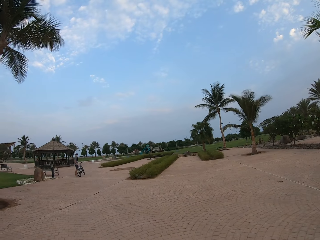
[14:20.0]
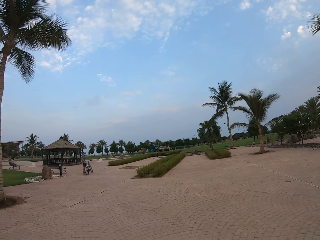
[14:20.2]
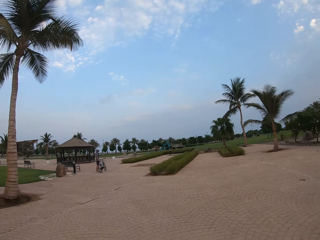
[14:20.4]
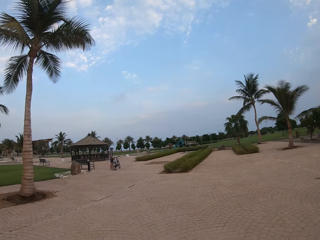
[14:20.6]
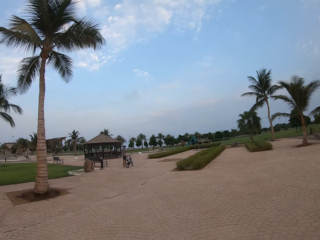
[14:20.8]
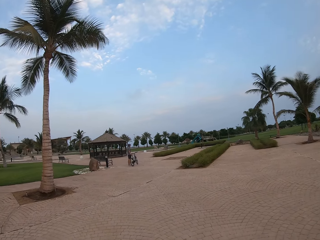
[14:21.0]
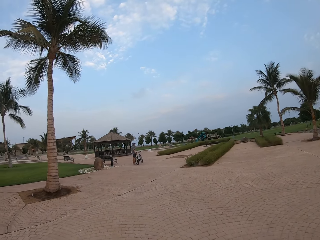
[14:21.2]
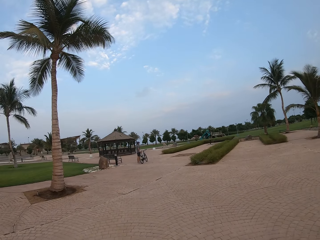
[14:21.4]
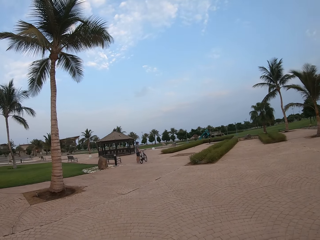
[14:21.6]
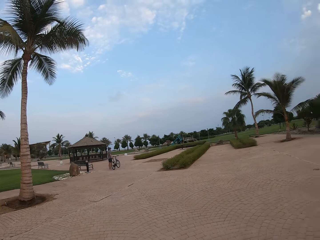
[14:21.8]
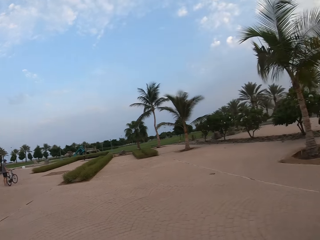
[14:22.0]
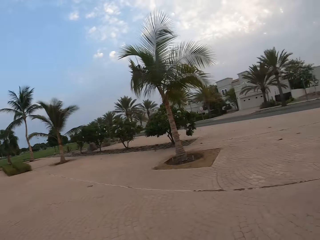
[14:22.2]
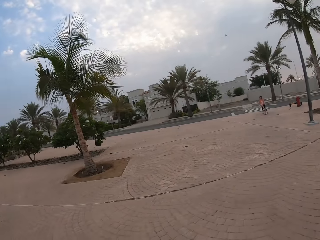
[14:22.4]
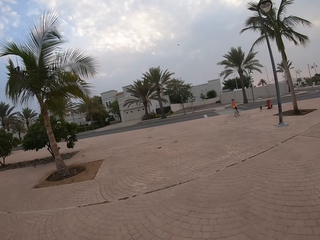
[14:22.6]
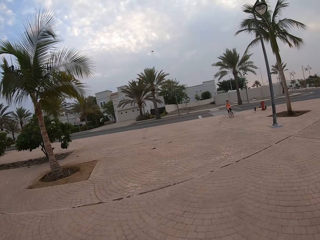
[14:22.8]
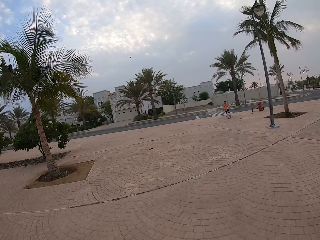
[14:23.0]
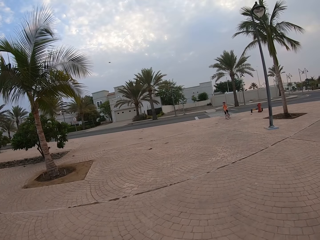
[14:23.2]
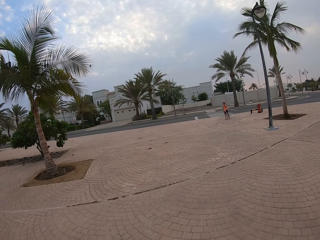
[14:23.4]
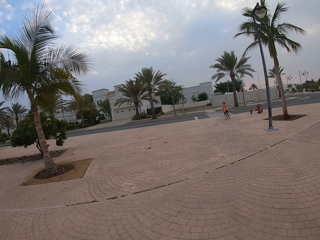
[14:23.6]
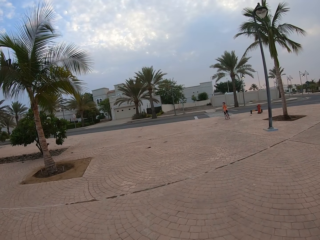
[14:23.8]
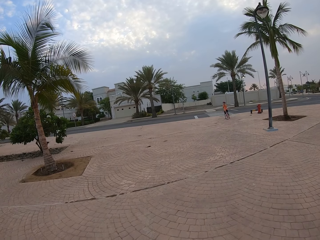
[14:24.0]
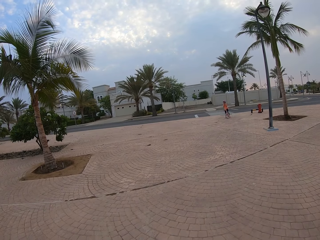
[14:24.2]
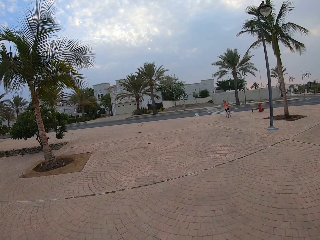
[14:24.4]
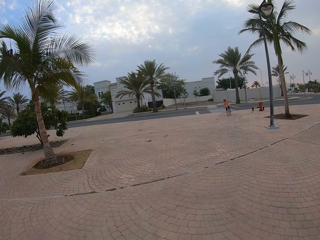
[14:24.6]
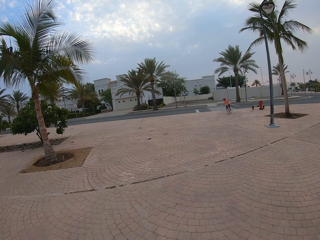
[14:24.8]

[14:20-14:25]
A cyclist moves the bike. The camera wearer looks back. They look at a child. They look around. A cyclist adjusts the helmet.

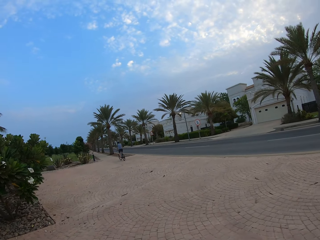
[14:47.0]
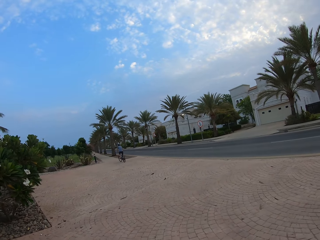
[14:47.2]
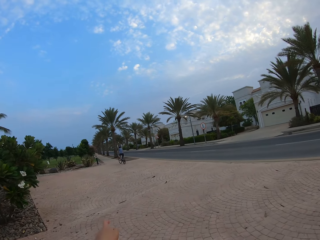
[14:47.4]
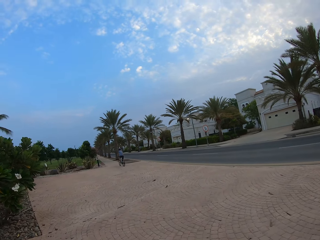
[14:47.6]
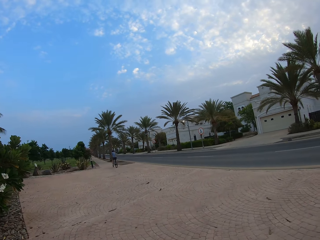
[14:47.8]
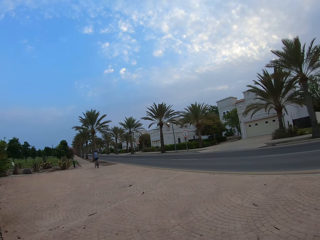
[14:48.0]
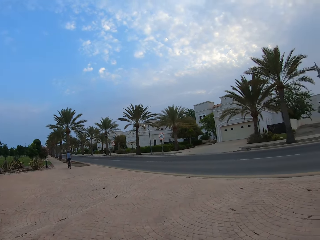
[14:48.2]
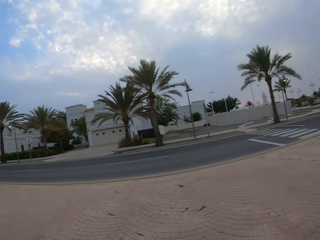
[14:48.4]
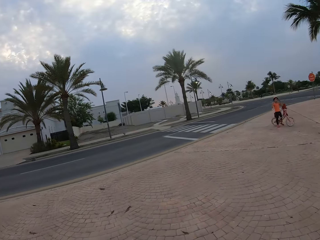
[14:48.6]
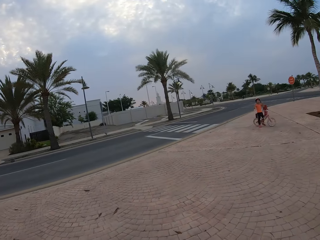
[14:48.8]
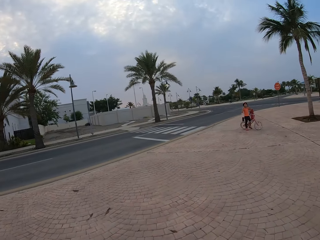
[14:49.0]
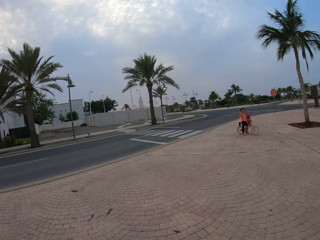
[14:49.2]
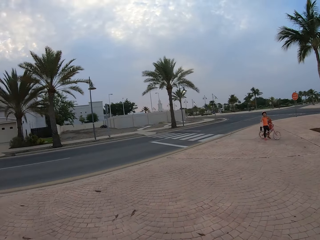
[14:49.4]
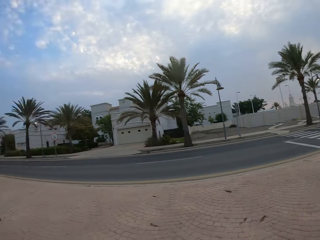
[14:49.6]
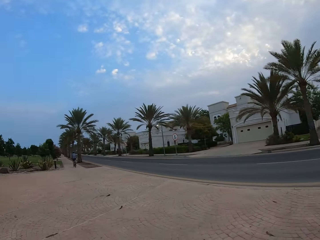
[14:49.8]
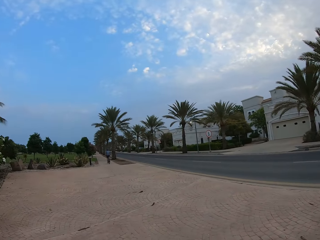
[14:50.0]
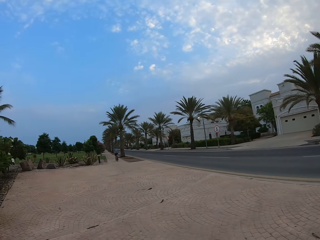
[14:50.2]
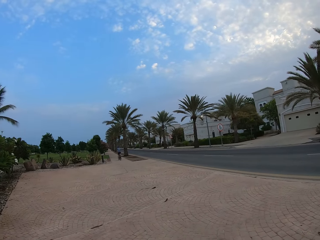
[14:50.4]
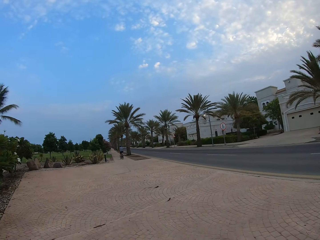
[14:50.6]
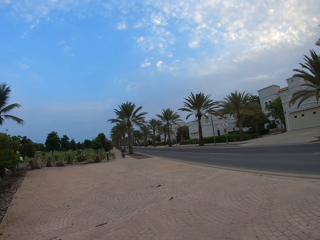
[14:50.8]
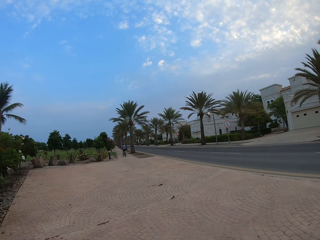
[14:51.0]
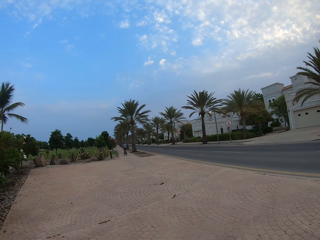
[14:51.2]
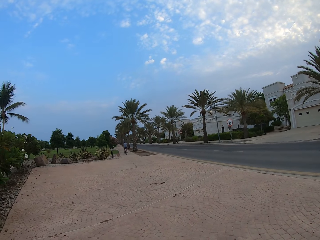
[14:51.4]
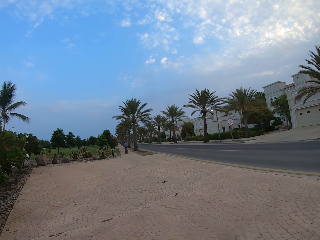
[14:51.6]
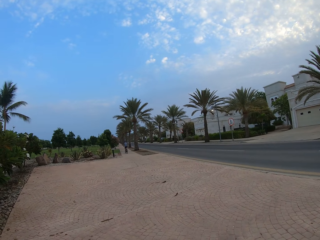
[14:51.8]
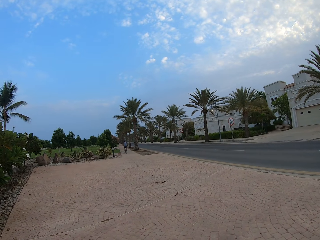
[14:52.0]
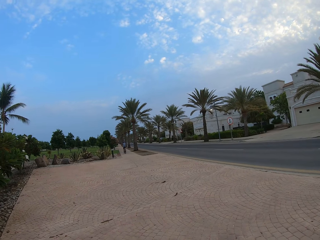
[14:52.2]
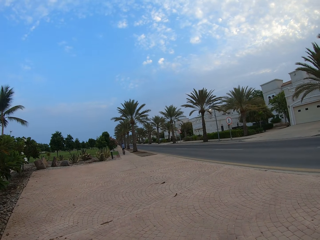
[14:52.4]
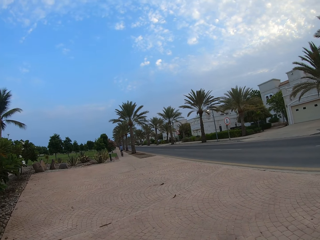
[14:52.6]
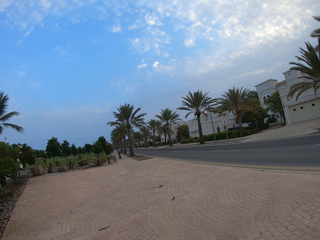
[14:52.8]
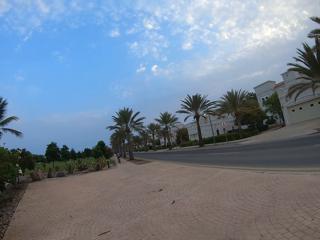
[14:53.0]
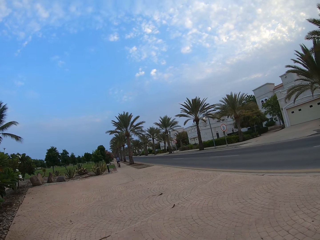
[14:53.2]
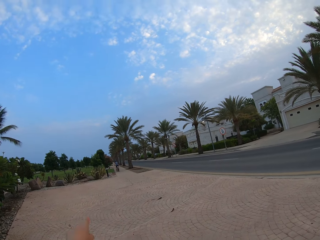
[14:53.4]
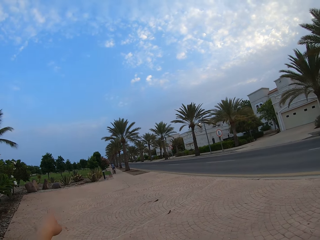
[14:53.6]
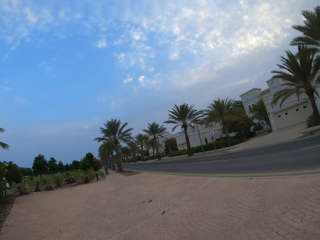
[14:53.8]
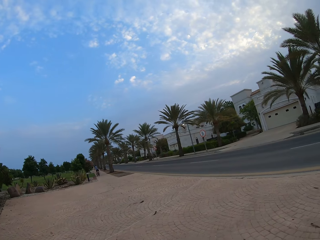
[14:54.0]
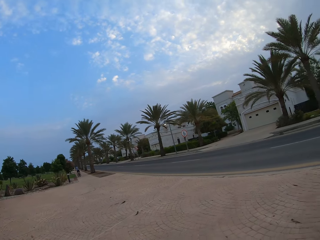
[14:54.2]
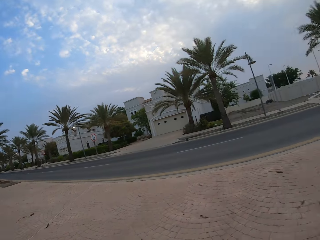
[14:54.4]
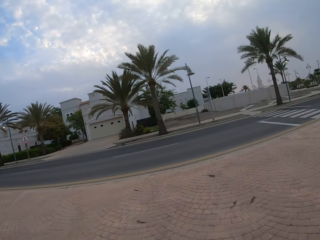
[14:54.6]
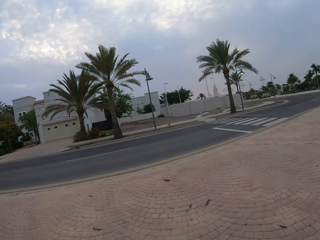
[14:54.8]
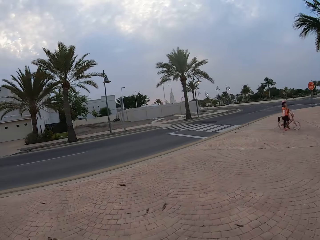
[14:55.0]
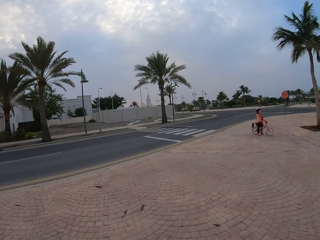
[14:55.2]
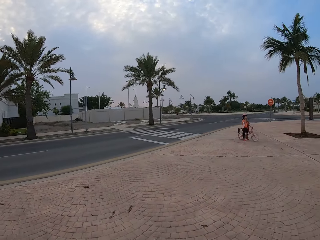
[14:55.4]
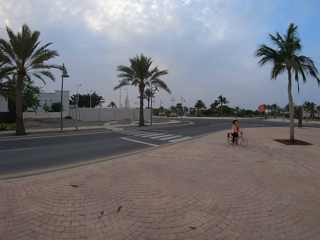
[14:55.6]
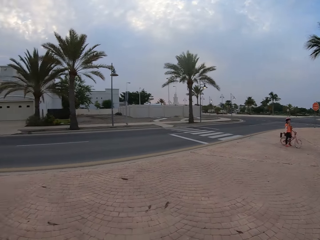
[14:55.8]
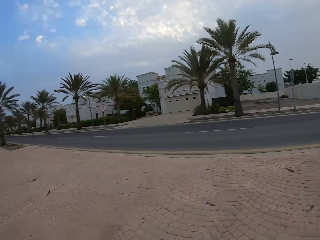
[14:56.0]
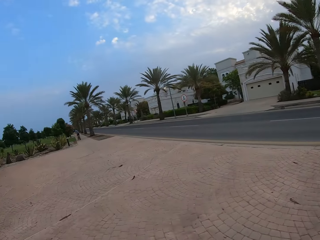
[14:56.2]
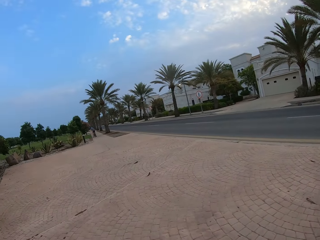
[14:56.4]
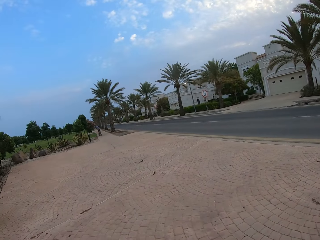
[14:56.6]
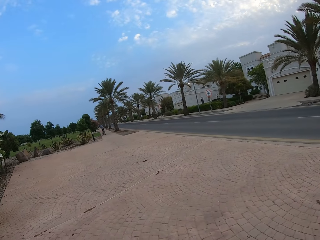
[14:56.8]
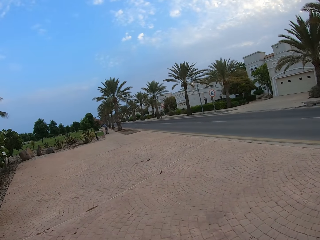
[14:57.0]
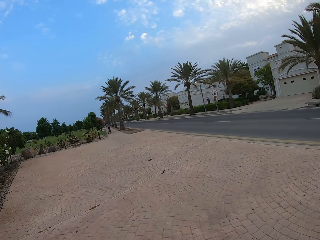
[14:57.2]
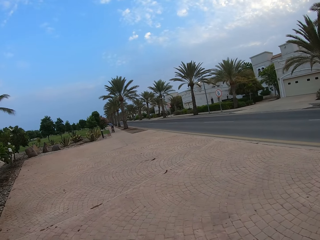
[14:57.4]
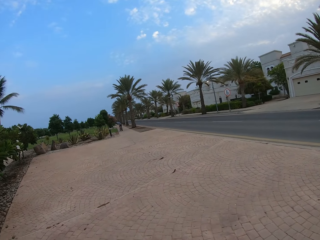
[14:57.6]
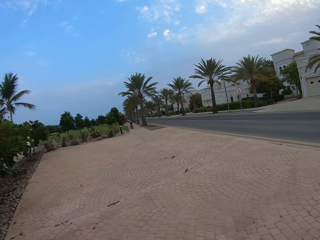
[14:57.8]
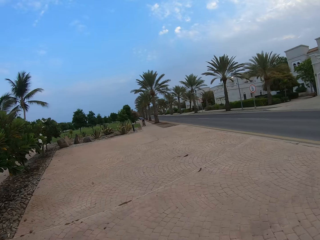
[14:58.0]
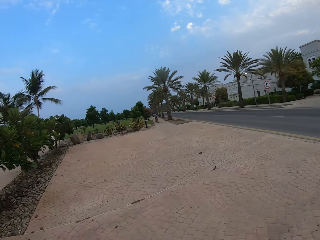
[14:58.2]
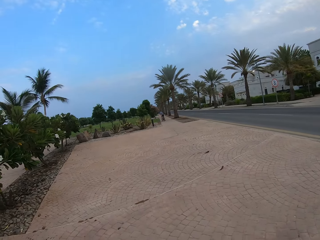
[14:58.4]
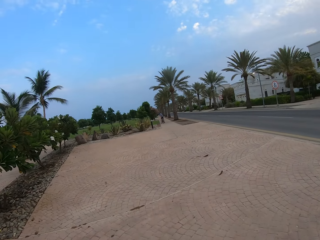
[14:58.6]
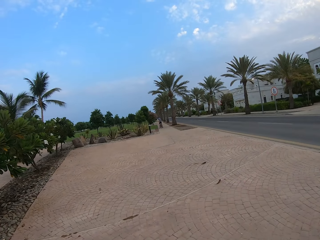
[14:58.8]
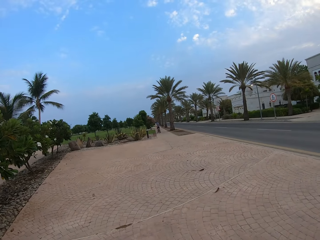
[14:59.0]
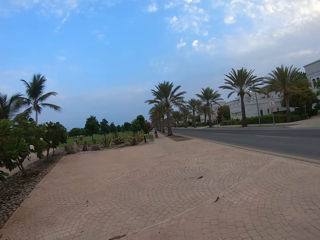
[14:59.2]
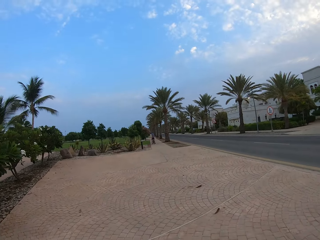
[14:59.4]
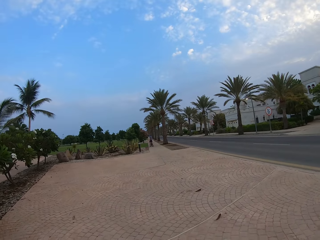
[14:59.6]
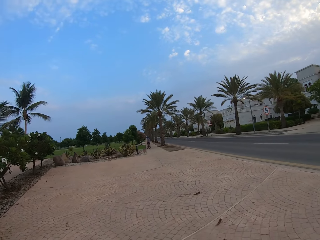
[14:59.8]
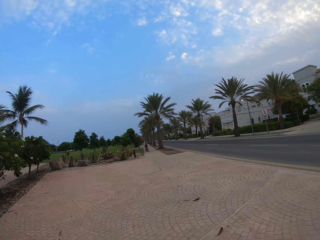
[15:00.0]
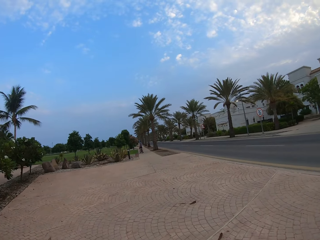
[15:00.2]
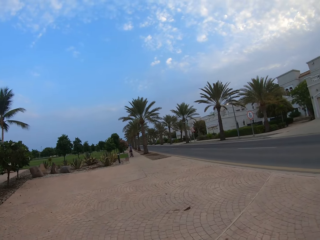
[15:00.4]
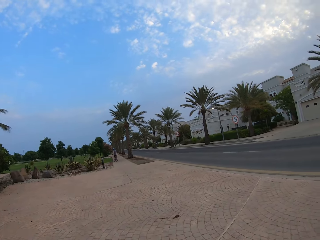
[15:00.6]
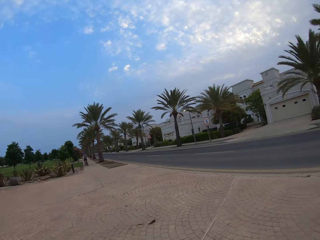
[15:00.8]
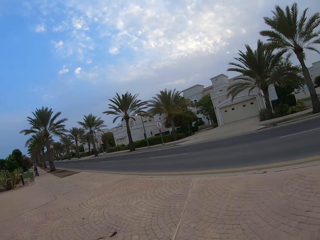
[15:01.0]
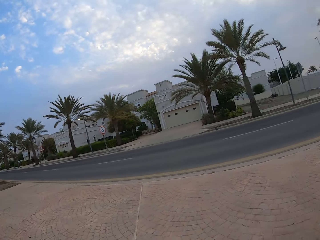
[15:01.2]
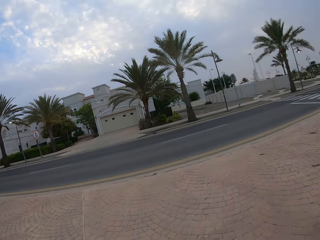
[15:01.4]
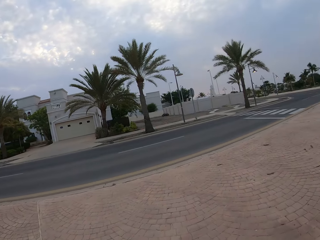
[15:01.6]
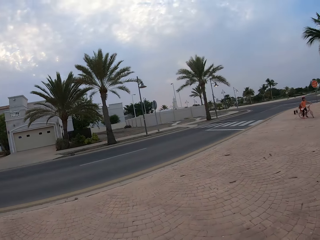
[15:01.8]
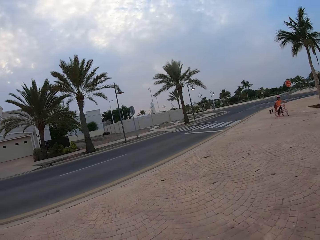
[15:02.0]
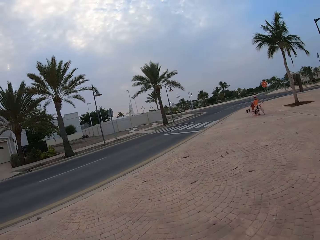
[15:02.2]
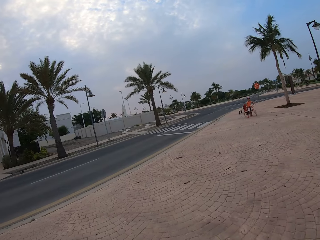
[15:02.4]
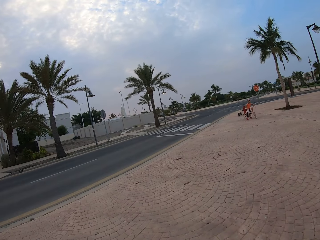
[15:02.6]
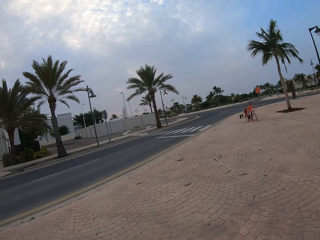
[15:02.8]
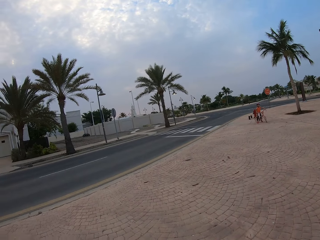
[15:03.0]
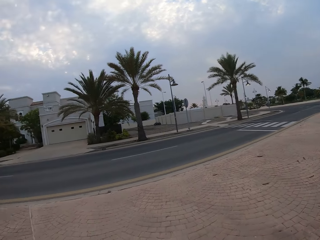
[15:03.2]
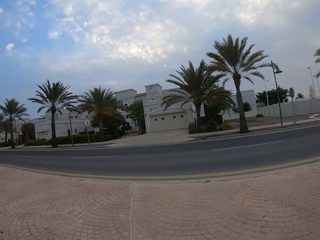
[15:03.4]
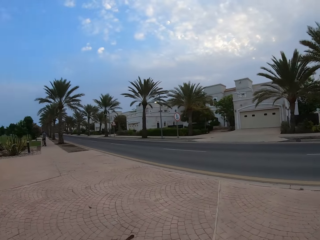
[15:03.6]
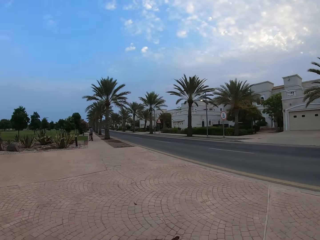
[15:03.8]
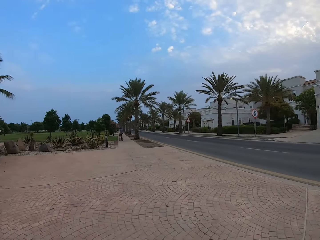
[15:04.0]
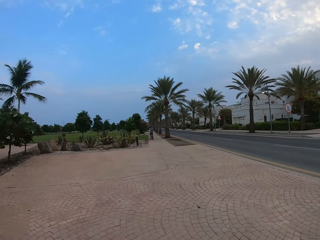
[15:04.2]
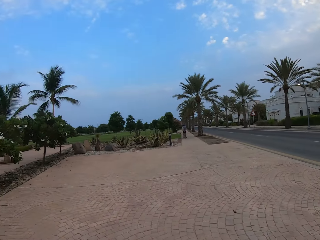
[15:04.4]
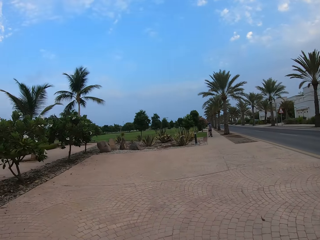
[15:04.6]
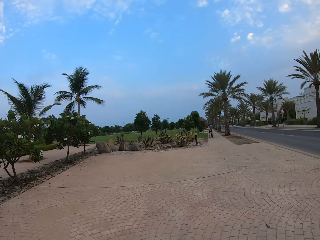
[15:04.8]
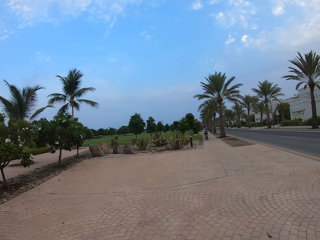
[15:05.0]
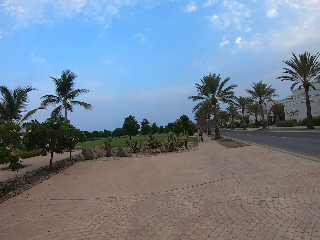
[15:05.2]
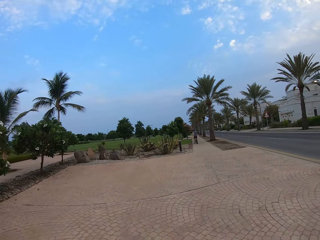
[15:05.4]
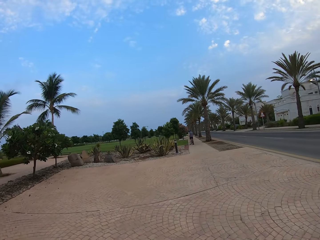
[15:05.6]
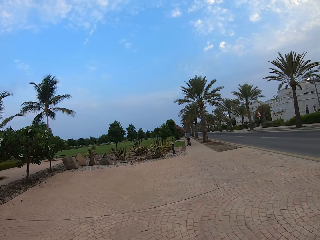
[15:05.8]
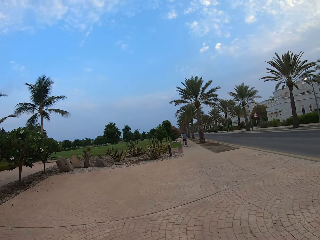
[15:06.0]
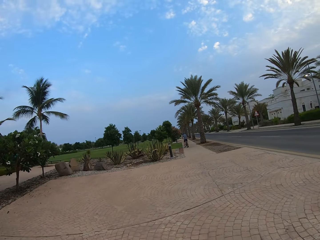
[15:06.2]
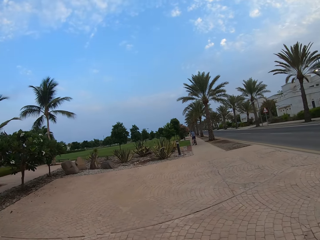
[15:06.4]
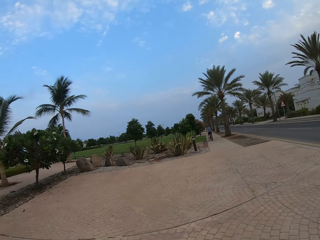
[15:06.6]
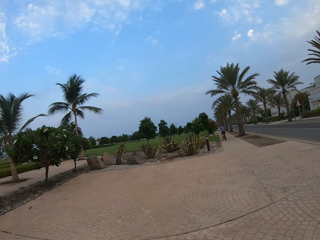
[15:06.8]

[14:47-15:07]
The camera wearer looks around. They look at a child. They turn. They look at a man. They move a hand. They look to the right. They look around. They look at the child. They look to the left. A cyclist stops the bike. The camera wearer looks at the man. They cycle the bicycle. They look around. Another cyclist moves a bike. The camera wearer looks at the child. They look at the man. They cycle the bicycle on the pavement.
